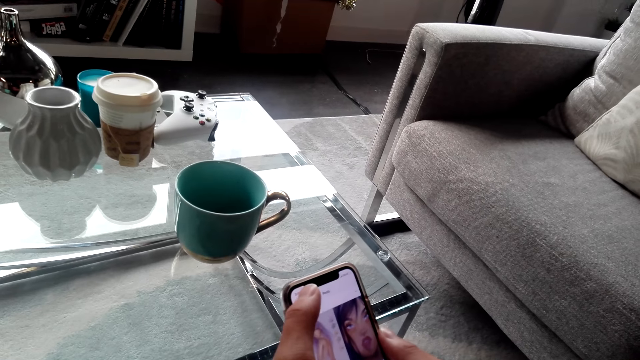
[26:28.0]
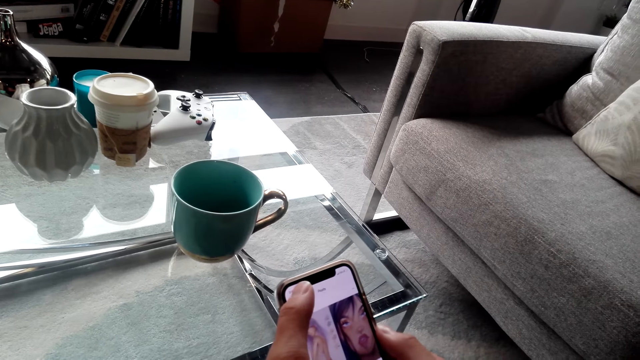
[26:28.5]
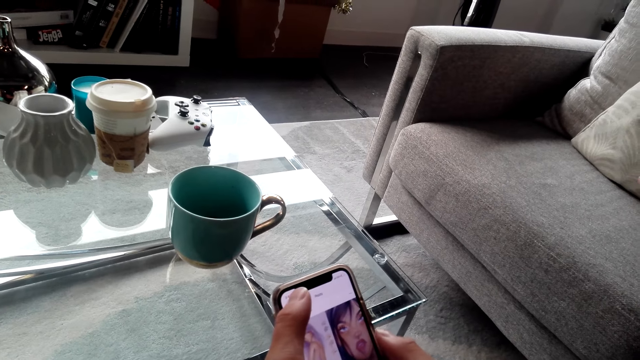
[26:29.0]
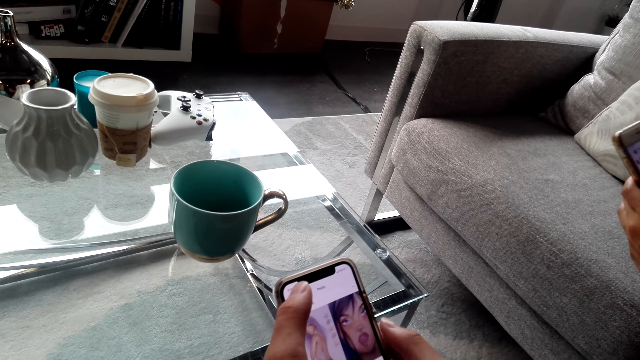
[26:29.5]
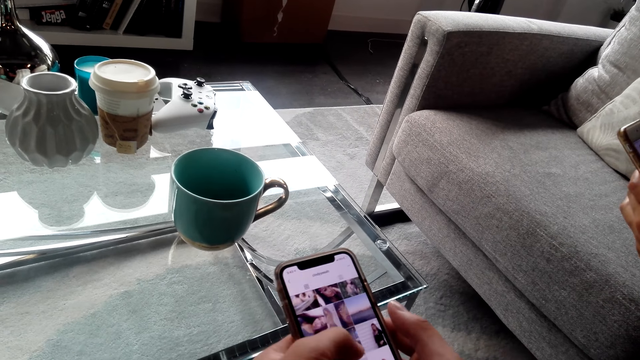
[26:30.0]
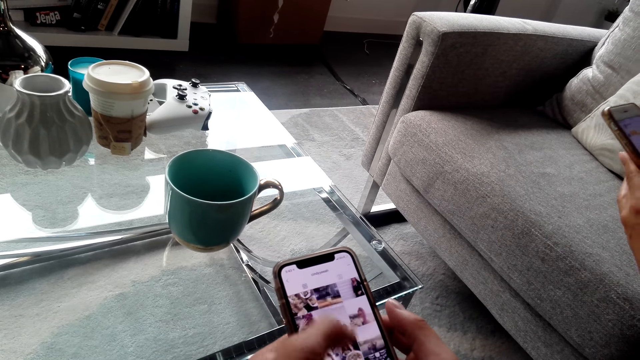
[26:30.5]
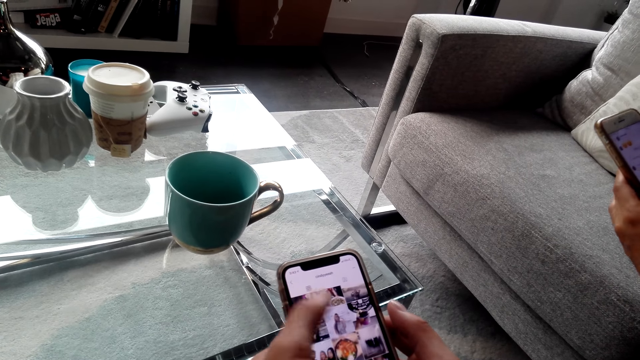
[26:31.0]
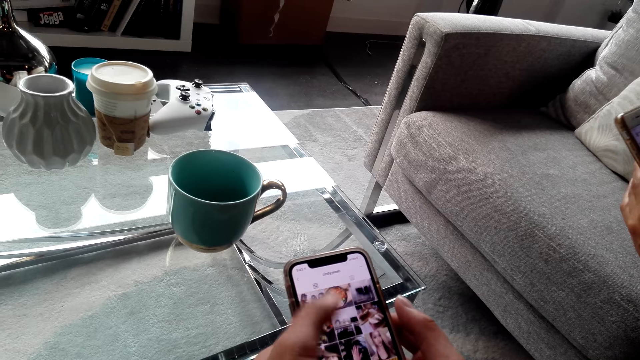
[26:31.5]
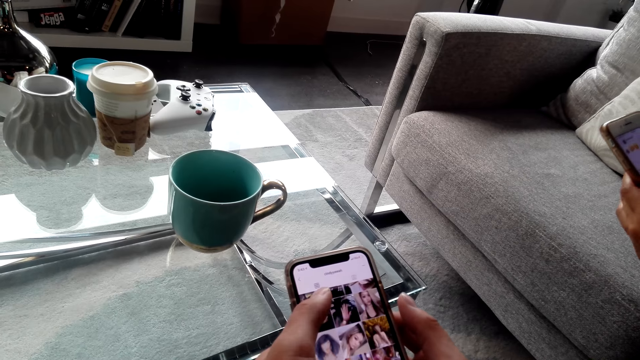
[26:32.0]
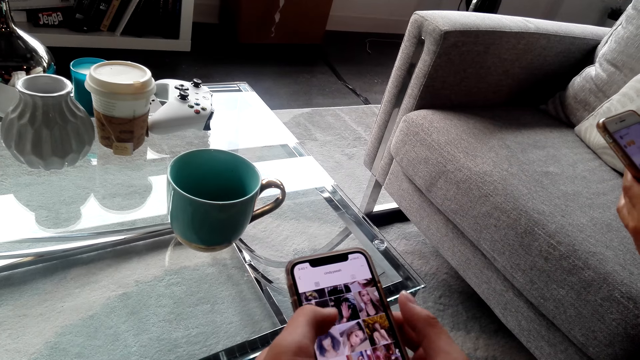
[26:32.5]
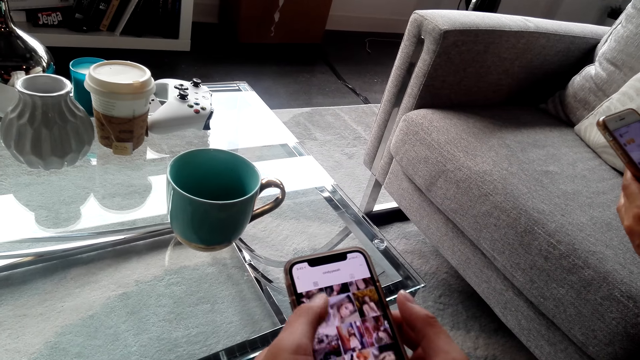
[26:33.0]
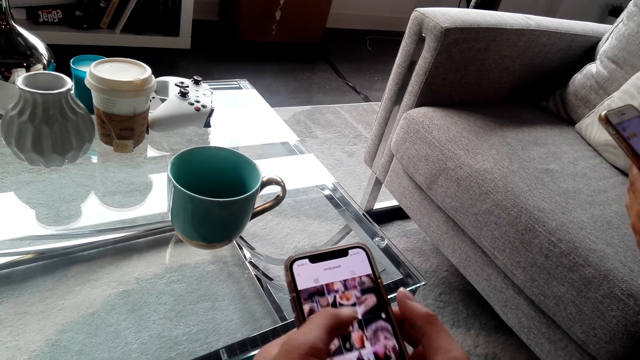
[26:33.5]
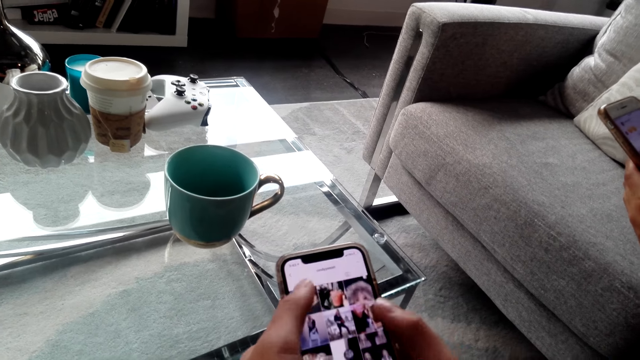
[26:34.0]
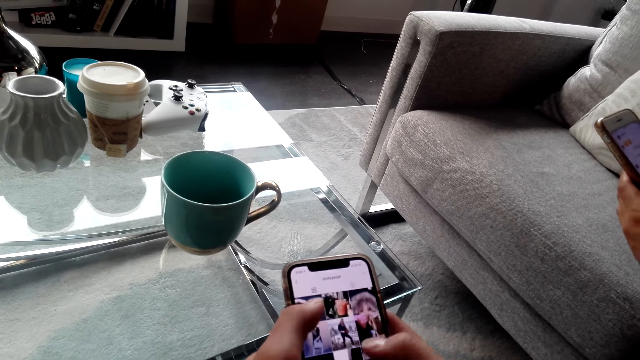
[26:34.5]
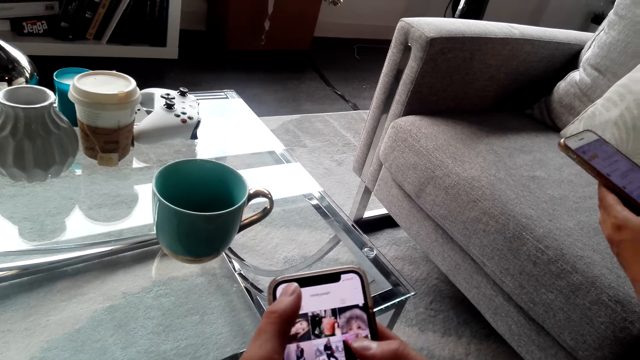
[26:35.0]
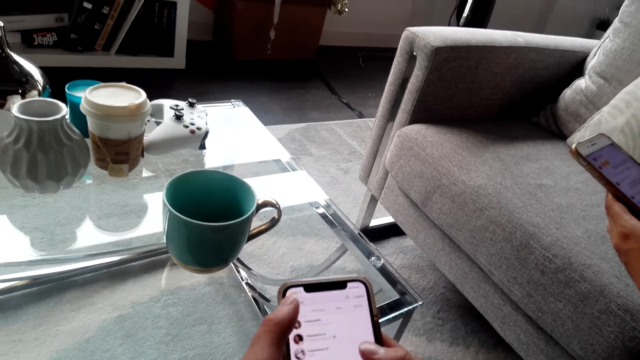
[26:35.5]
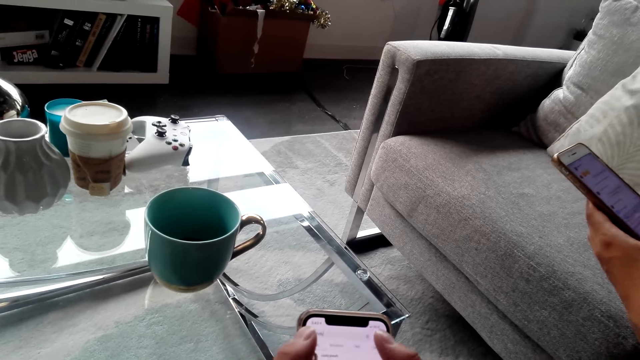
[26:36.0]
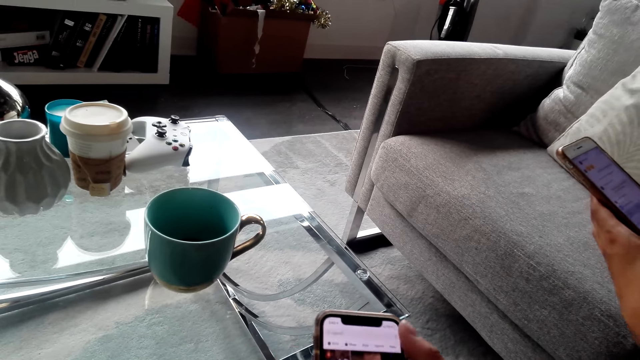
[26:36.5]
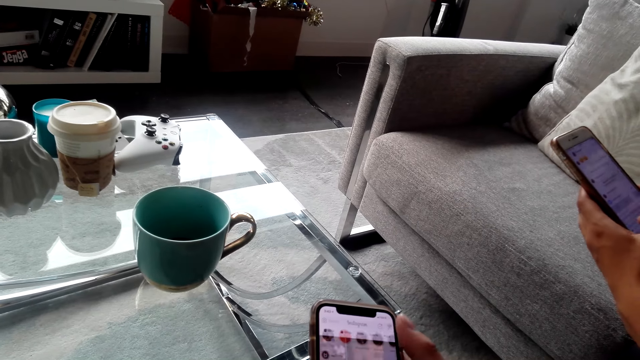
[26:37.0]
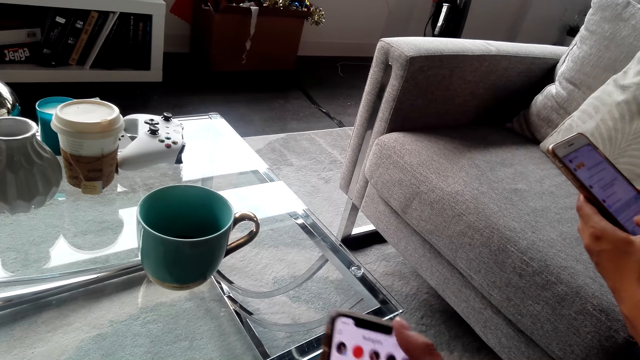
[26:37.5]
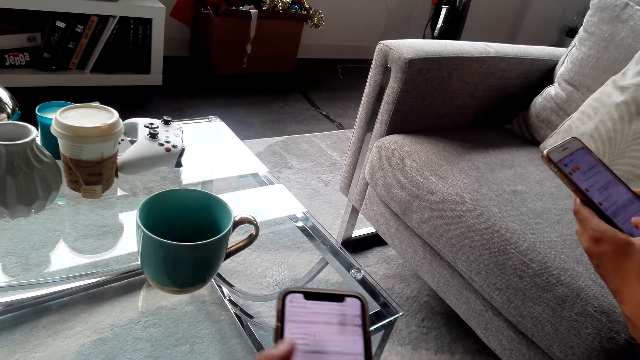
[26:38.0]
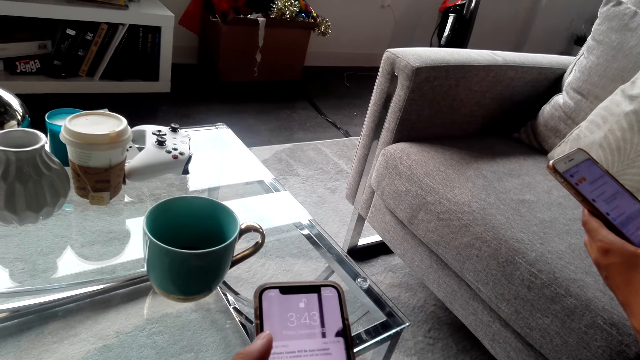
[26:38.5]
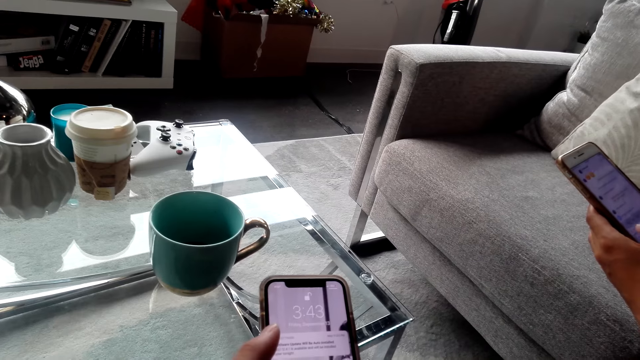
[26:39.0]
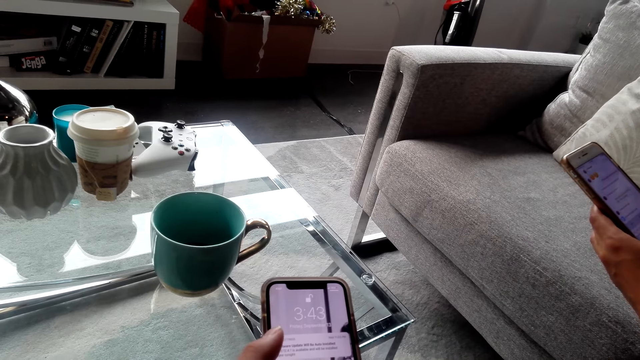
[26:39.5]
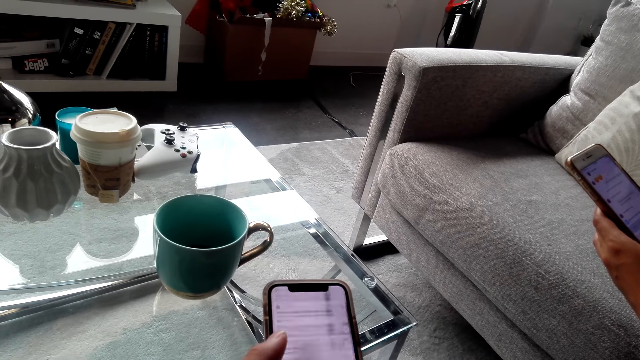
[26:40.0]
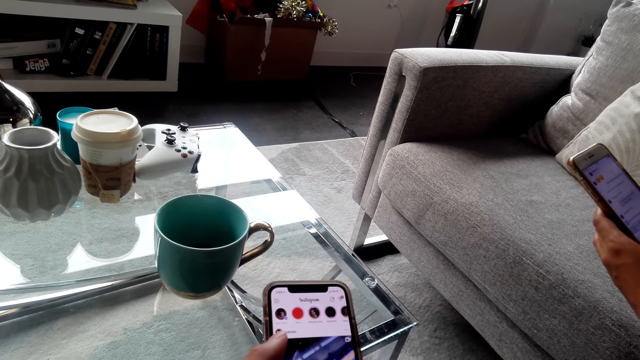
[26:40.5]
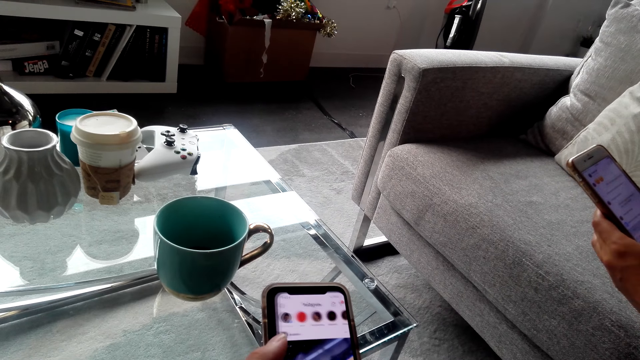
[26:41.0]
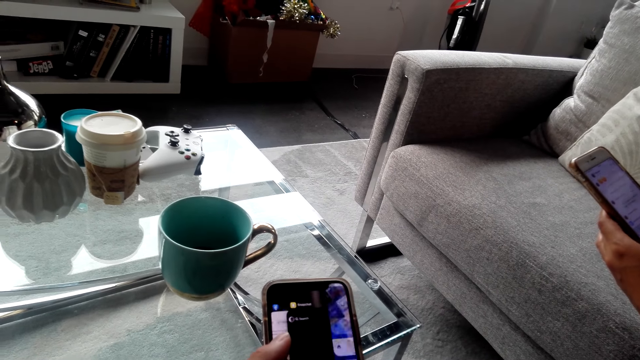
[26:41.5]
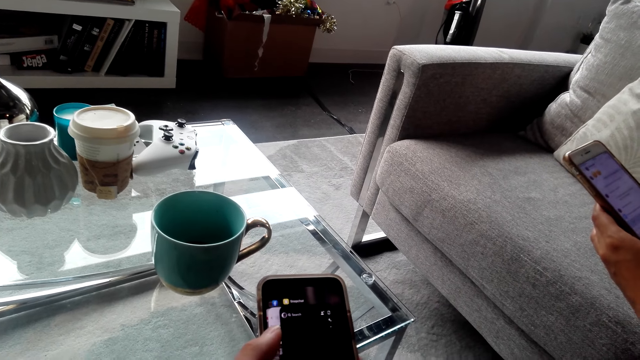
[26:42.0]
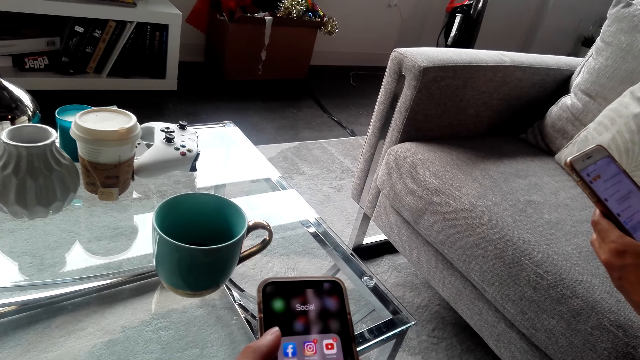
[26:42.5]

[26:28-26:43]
The camera wearer scrolls down the phone screen. They pull the notification bar.

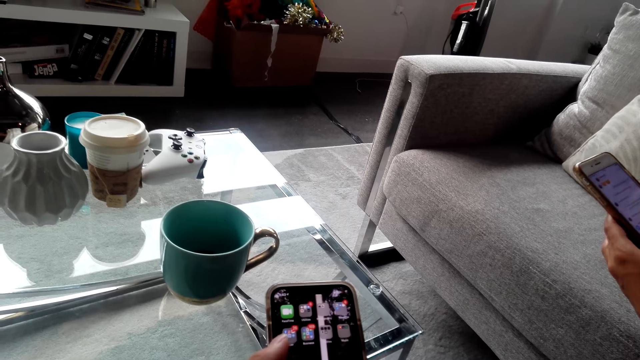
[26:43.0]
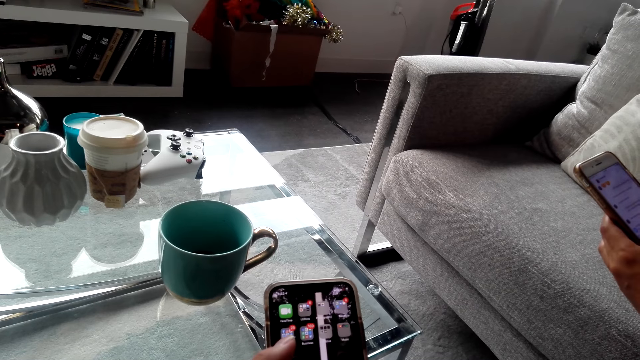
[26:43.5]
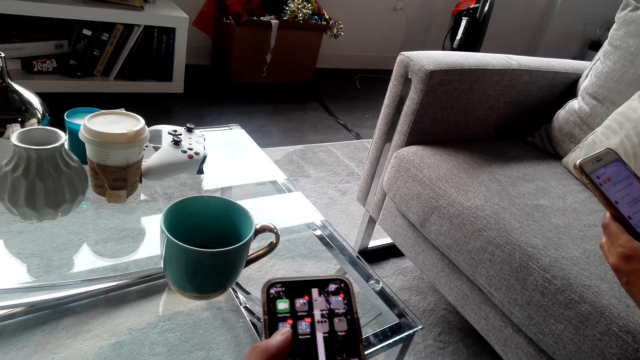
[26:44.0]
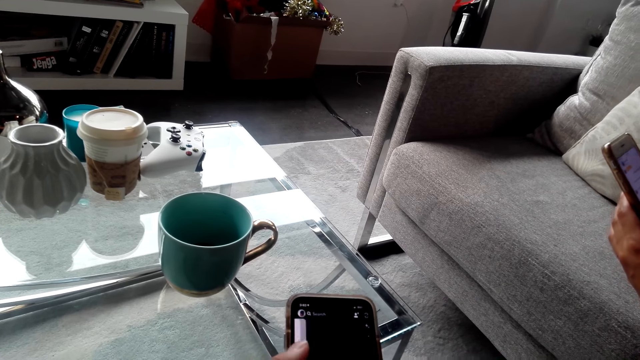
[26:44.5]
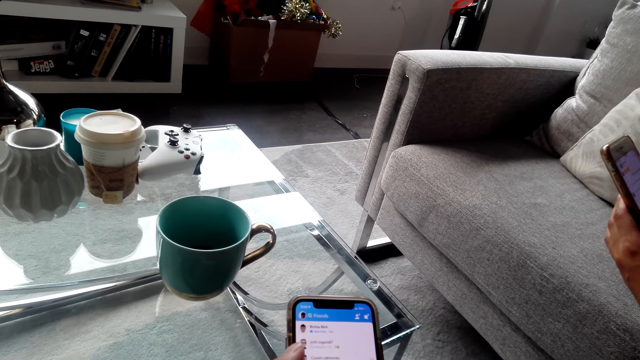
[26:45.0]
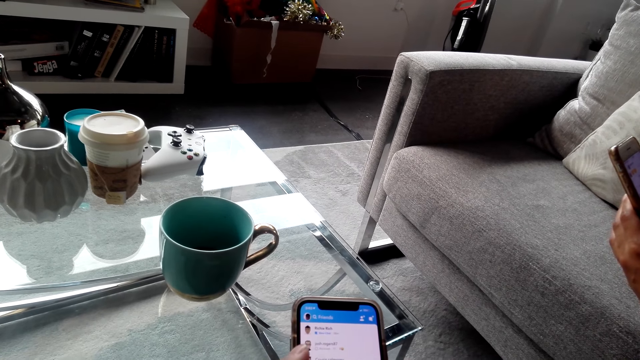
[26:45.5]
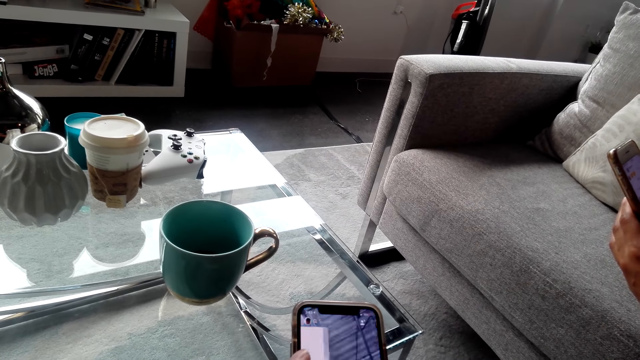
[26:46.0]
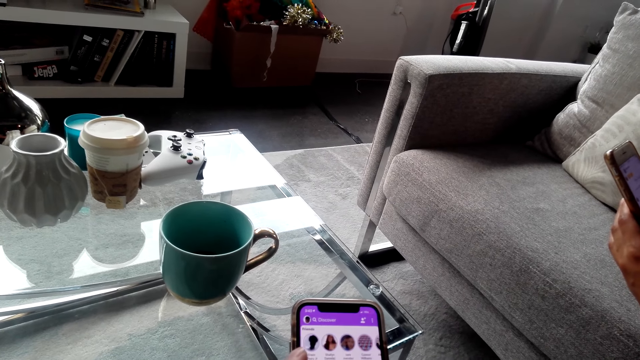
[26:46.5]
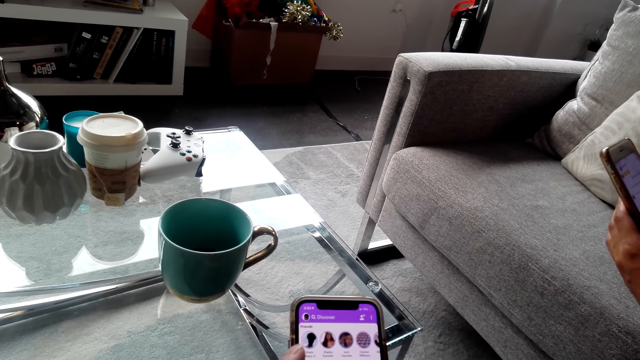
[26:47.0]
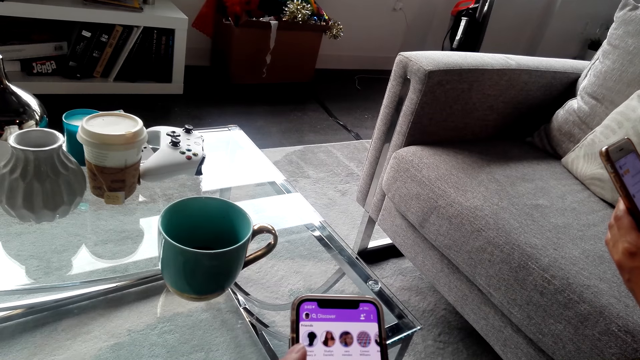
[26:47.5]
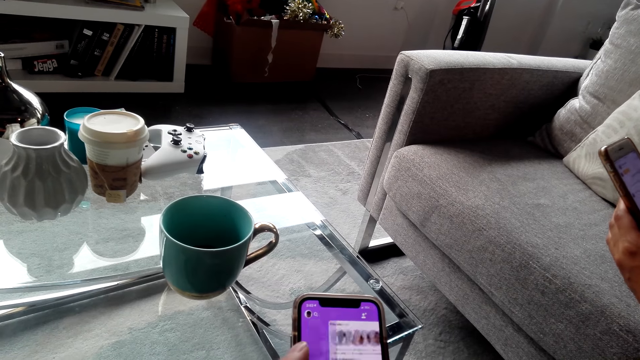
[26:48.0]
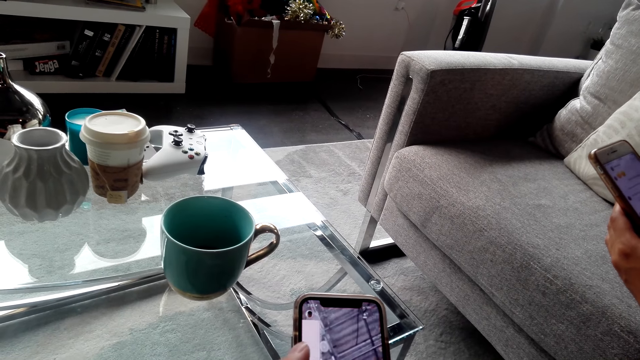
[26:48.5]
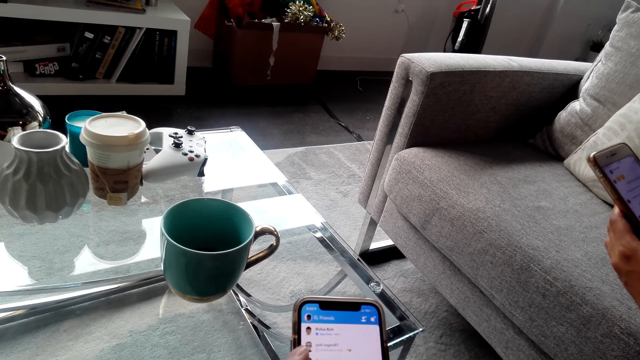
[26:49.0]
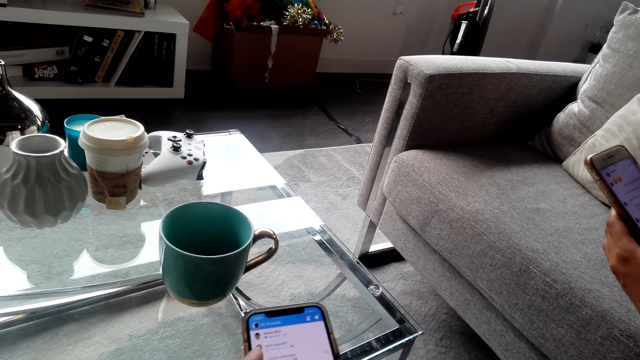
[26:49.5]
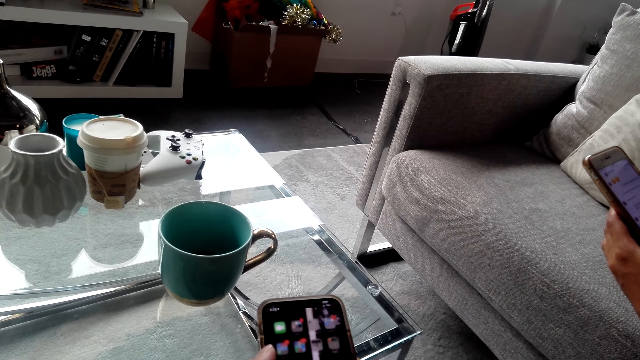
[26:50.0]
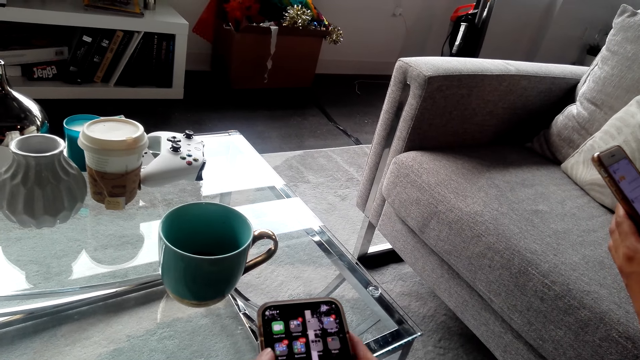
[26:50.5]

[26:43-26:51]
The camera wearer swipes across the phone screen.
